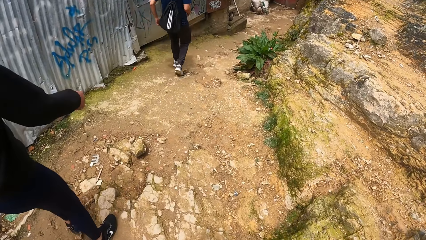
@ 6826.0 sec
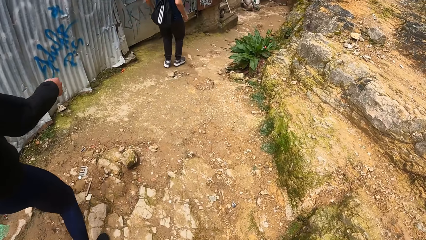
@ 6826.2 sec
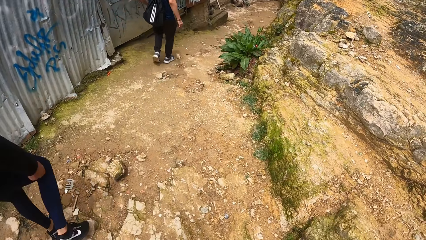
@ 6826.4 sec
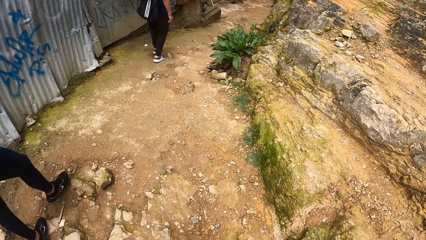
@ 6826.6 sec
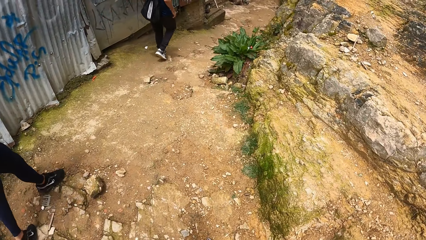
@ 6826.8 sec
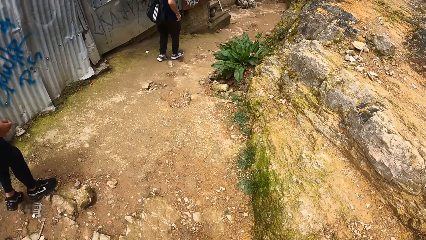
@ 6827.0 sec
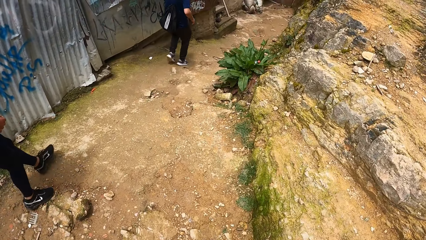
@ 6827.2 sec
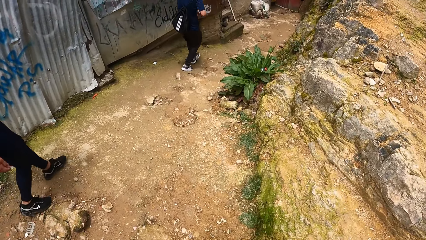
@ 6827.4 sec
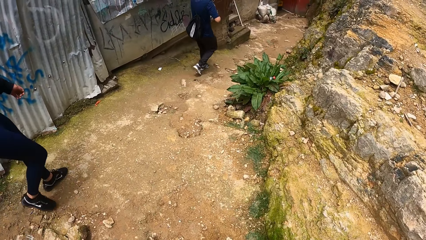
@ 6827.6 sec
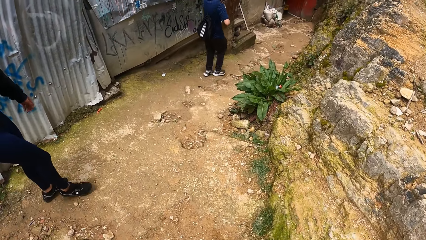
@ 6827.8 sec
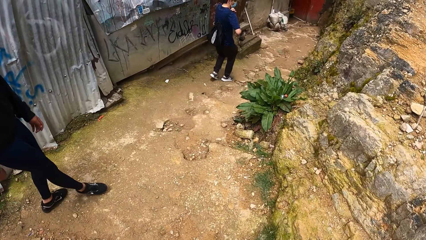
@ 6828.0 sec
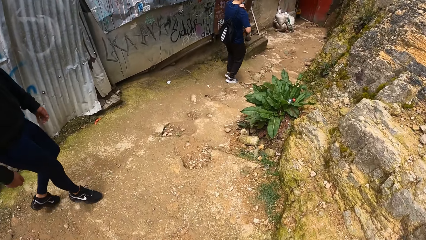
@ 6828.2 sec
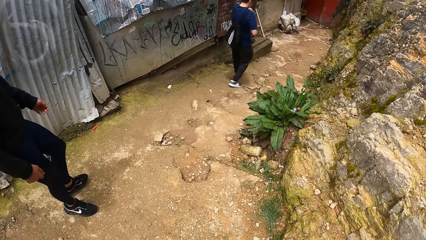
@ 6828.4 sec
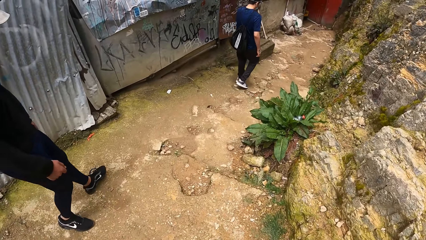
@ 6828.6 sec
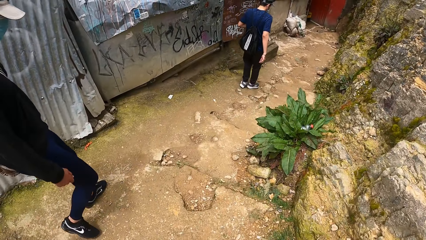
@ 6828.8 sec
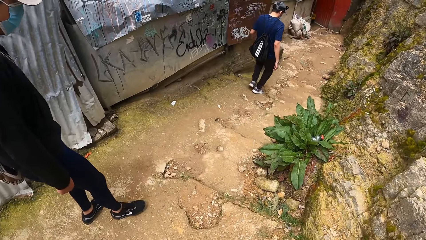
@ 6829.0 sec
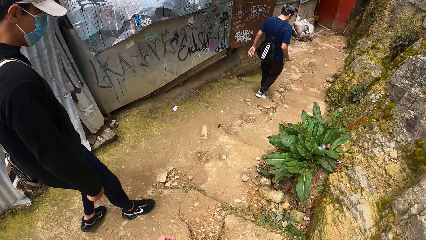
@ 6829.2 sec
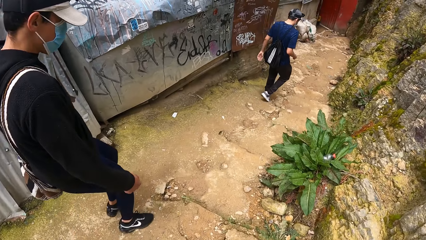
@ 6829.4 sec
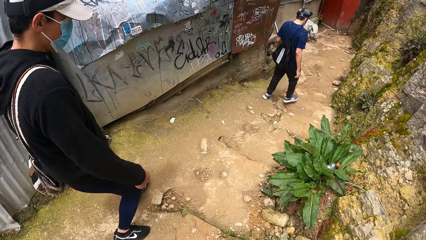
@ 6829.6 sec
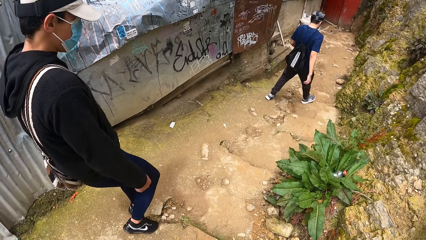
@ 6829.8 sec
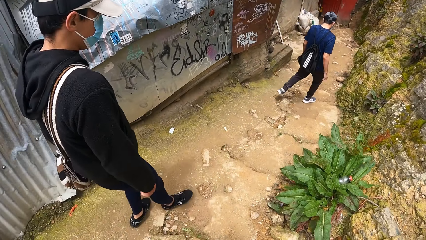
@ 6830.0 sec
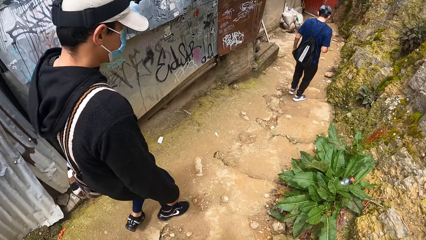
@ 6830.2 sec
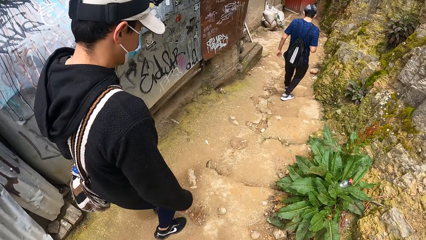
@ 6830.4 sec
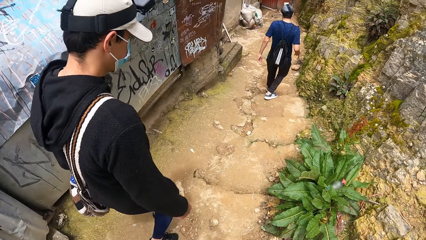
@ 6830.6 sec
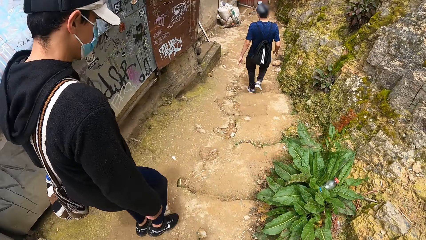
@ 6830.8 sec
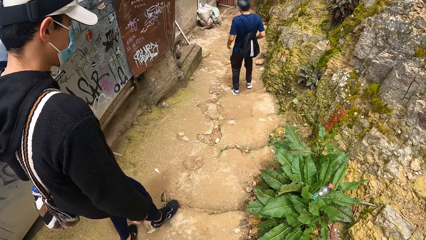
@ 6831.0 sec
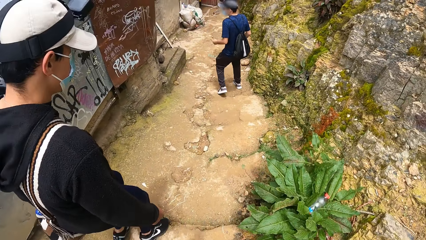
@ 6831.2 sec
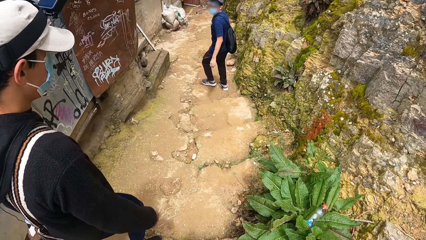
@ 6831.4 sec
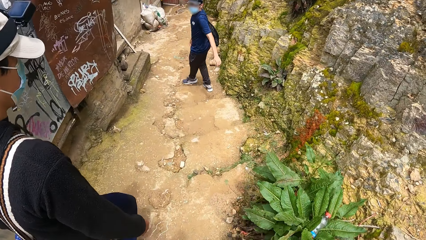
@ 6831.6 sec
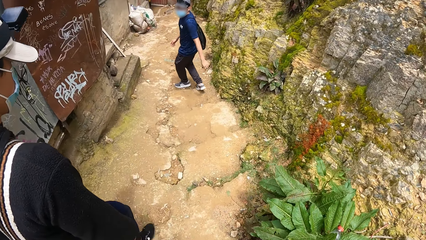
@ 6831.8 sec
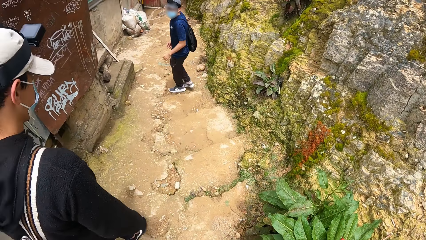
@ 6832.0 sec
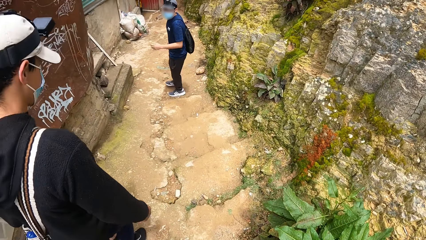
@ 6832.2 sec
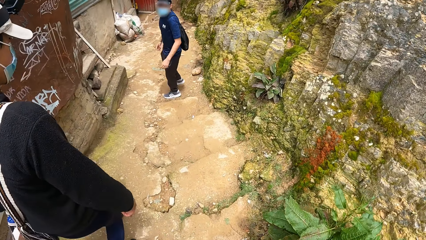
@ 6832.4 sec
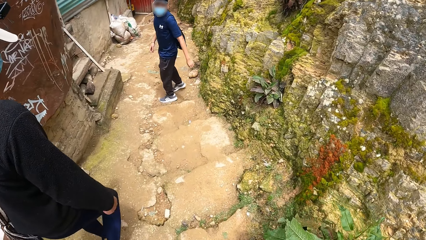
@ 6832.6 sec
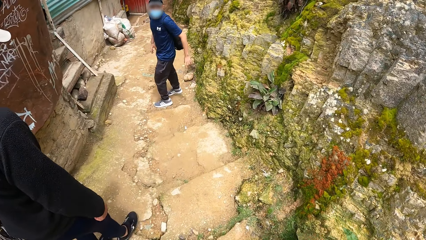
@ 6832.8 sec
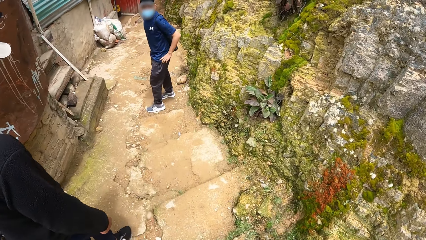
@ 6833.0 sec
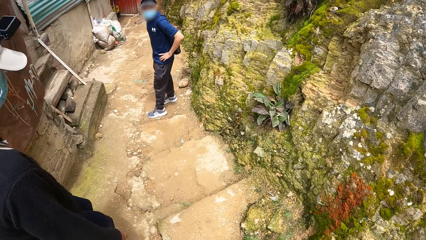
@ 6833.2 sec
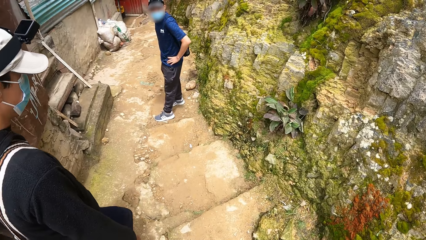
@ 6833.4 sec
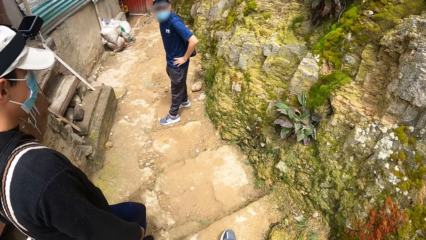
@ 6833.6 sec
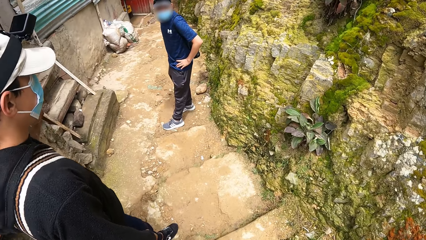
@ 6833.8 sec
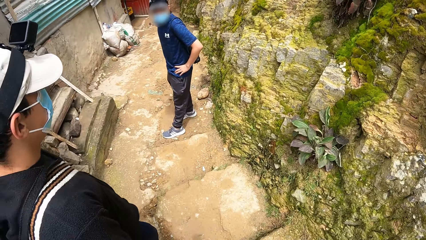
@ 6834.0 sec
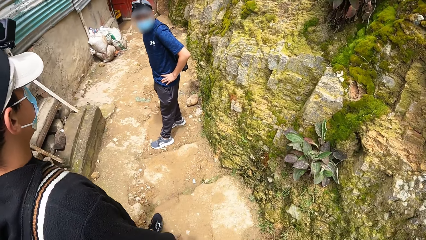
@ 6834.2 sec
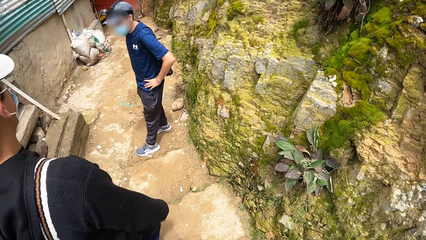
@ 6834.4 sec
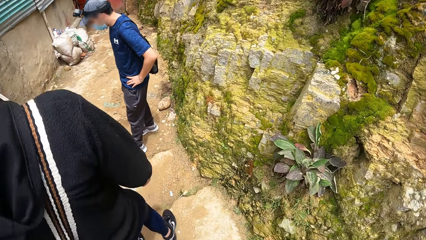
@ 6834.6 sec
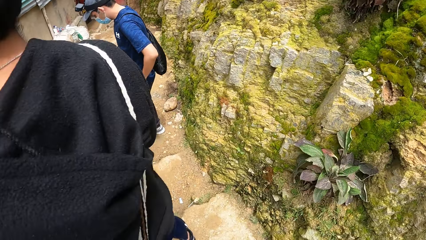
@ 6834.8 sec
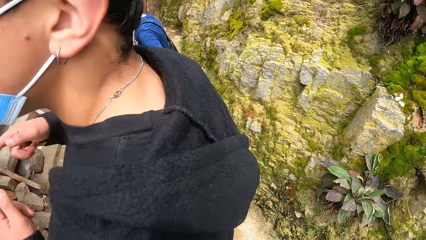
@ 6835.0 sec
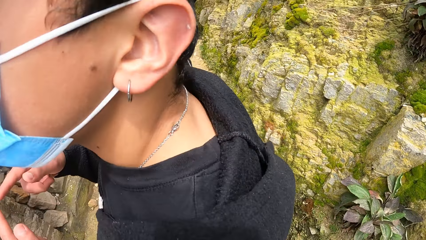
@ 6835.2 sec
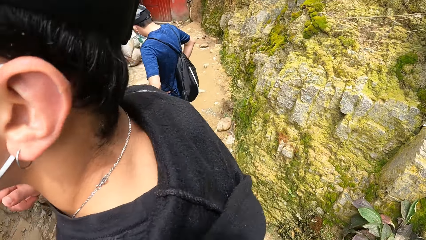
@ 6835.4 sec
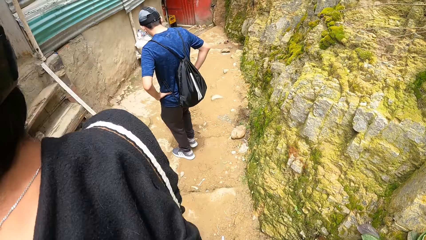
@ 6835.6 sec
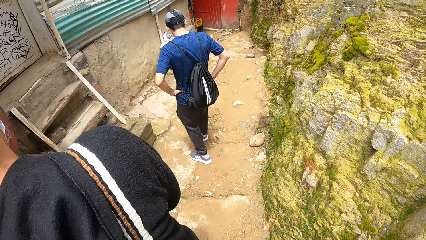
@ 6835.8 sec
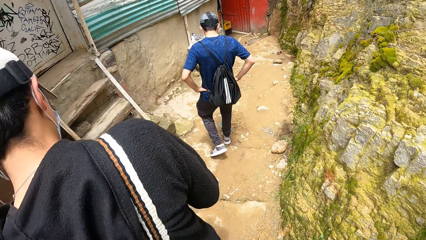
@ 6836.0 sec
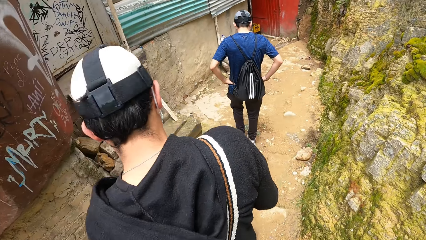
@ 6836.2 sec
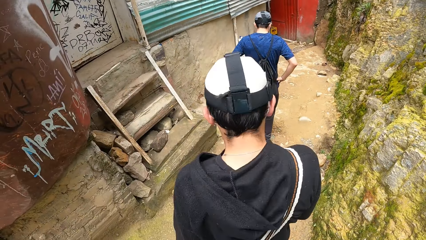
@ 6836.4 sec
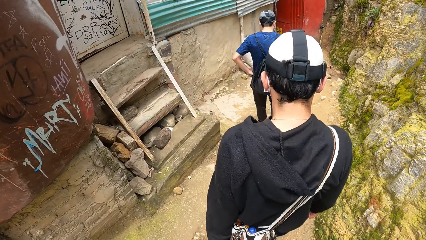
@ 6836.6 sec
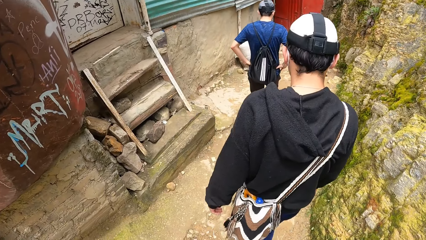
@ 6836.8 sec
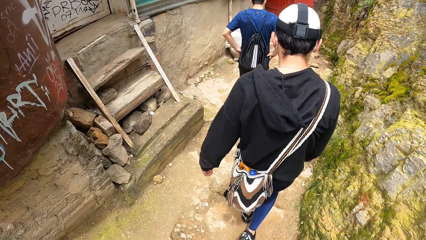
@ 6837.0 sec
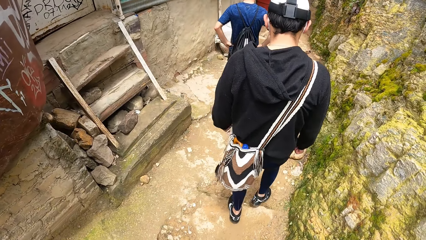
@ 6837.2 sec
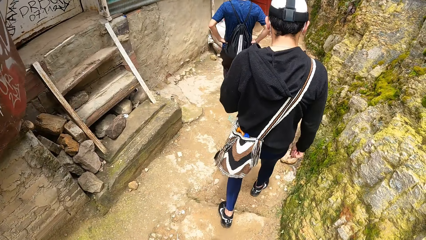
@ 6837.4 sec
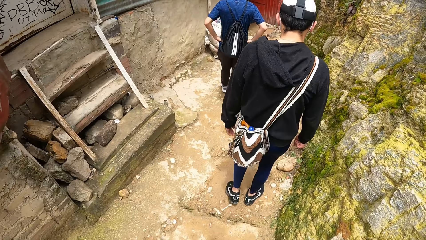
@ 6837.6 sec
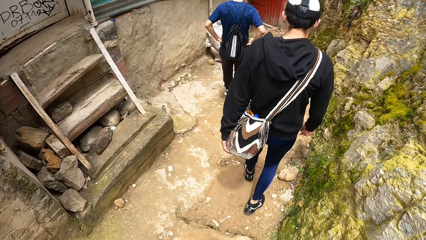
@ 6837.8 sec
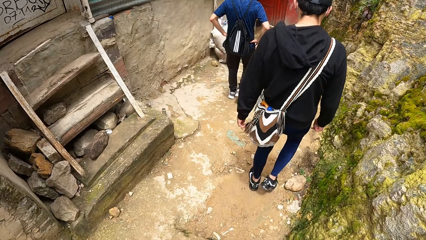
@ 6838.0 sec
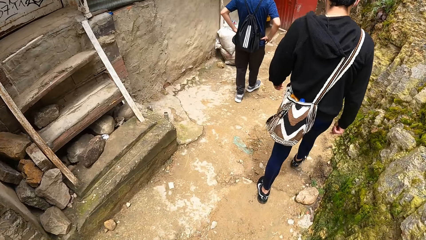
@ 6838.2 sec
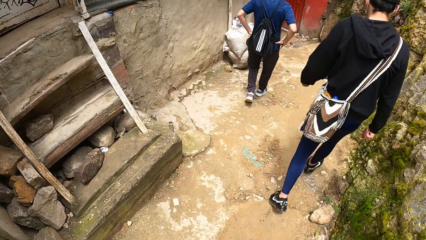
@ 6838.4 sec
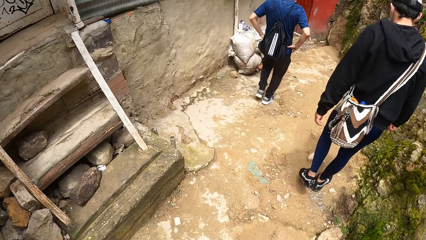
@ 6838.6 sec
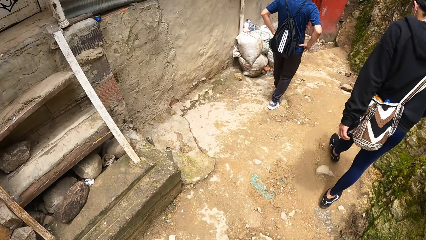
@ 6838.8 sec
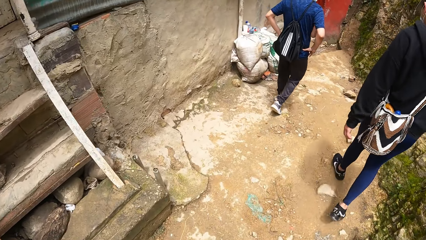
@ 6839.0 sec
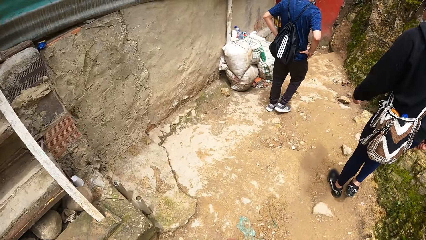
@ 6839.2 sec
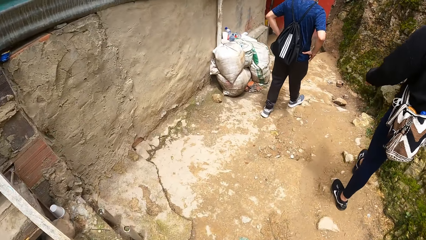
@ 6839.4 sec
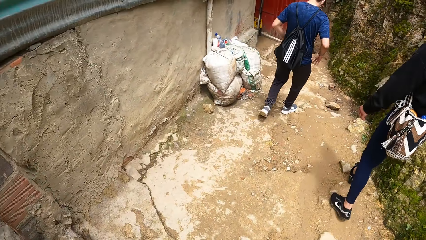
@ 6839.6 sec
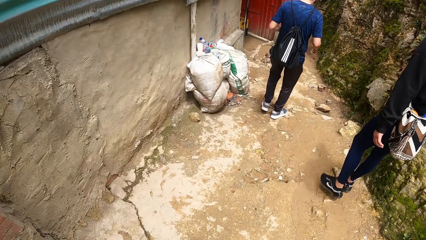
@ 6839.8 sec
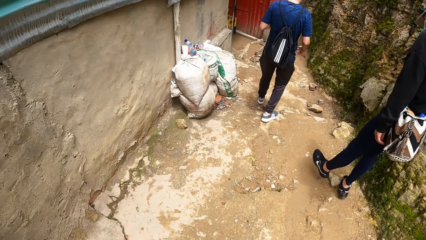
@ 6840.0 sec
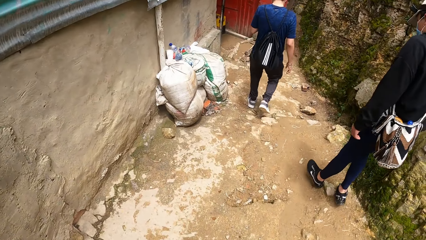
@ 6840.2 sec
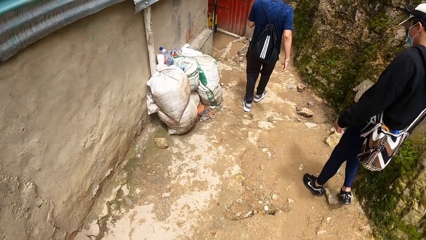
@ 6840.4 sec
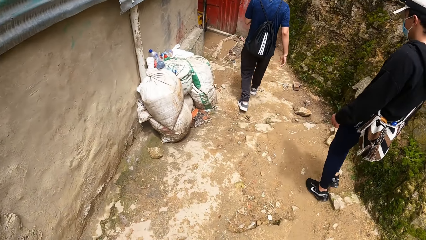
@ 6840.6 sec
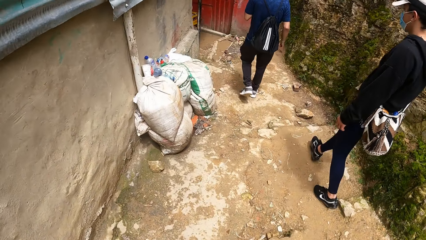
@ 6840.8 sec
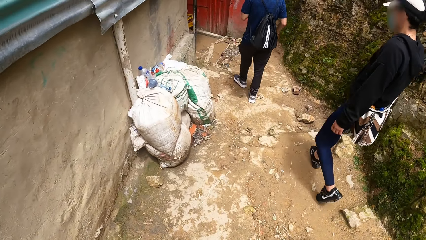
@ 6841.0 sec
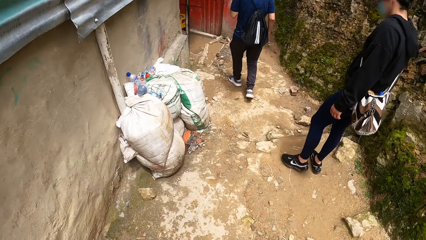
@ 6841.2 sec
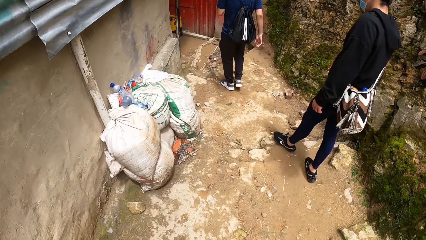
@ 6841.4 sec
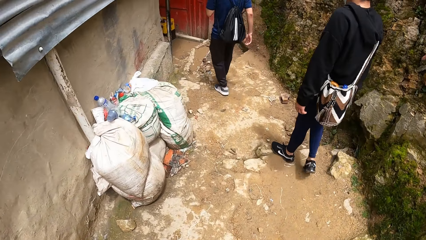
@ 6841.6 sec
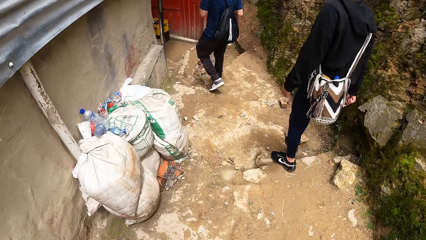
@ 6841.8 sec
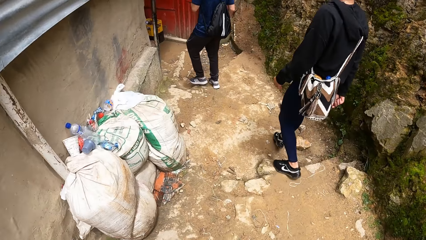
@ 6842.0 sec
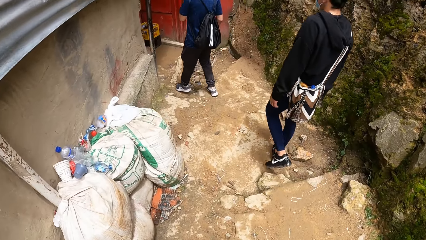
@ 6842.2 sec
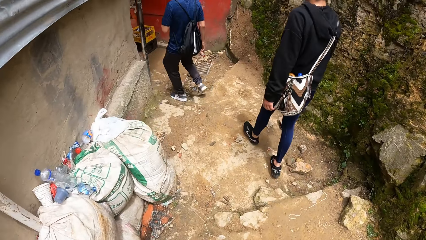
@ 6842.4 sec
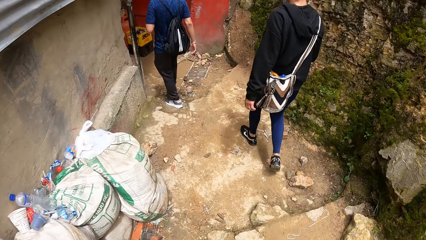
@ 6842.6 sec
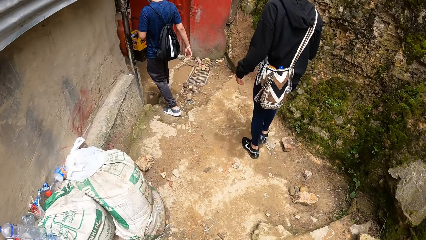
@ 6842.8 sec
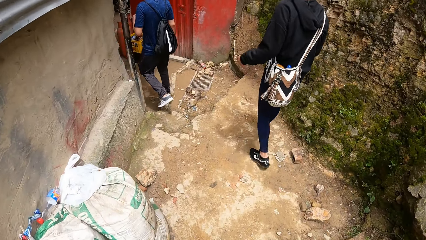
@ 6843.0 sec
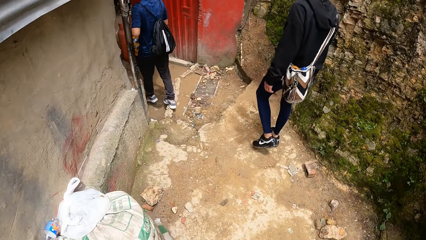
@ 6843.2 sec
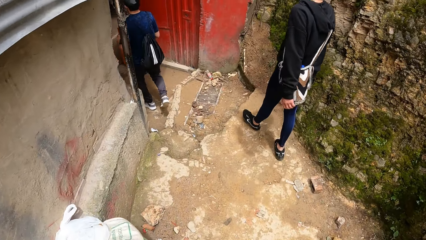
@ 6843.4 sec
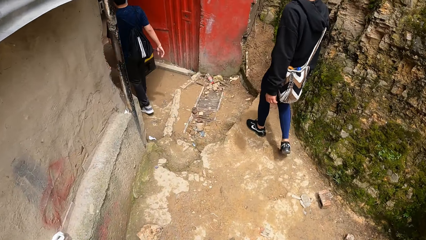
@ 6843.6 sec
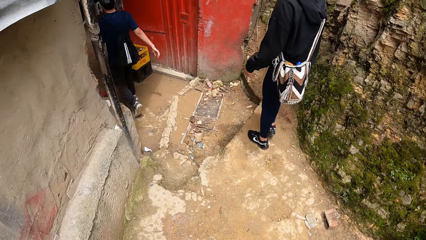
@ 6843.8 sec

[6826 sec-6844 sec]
A man holds his waist with both hands. A person talks to the camera wearer. Another man interacts with the camera wearer. The camera wearer walks on the road.
